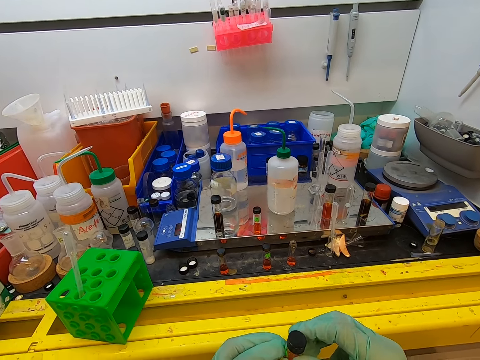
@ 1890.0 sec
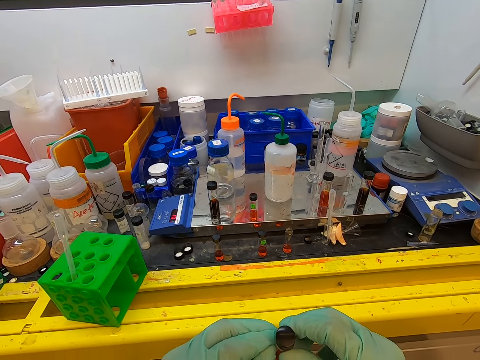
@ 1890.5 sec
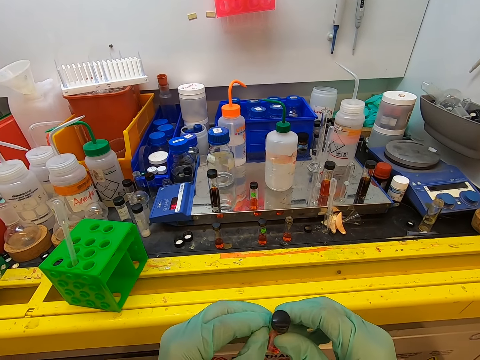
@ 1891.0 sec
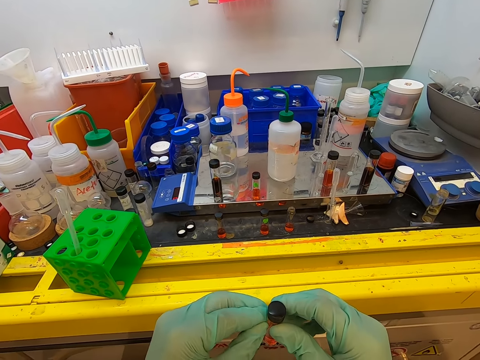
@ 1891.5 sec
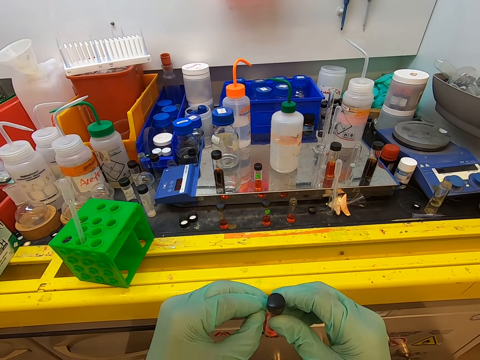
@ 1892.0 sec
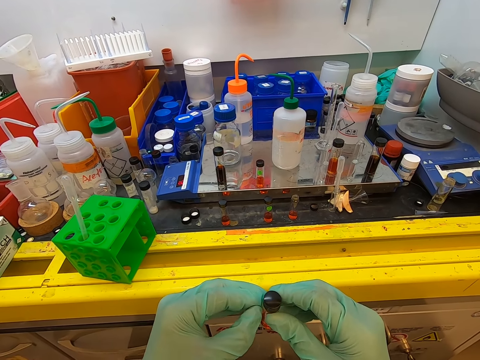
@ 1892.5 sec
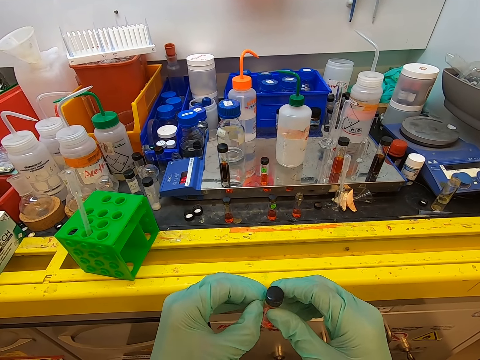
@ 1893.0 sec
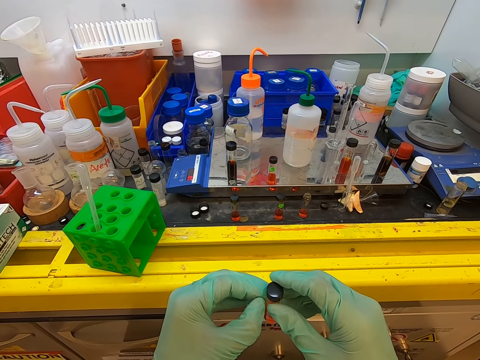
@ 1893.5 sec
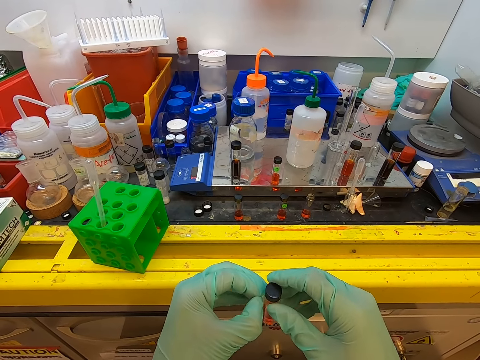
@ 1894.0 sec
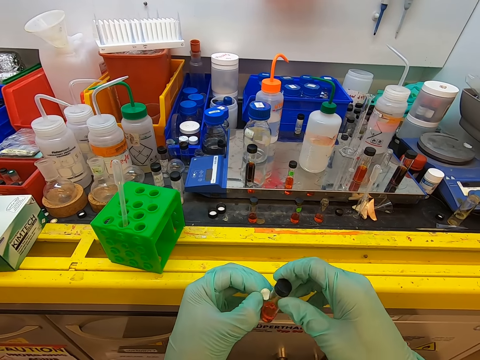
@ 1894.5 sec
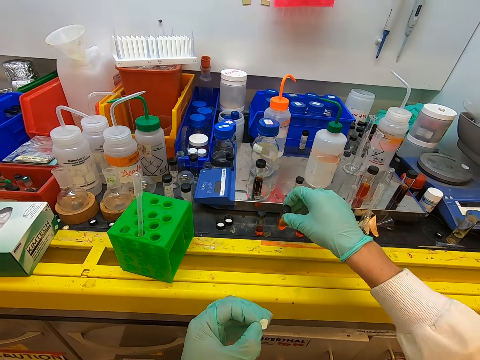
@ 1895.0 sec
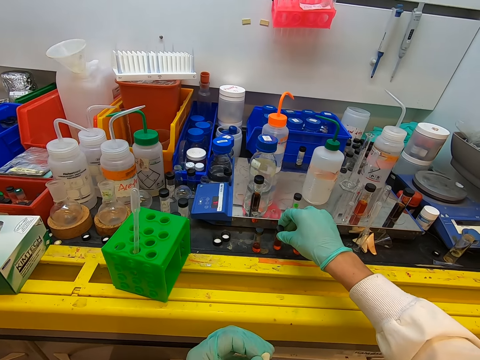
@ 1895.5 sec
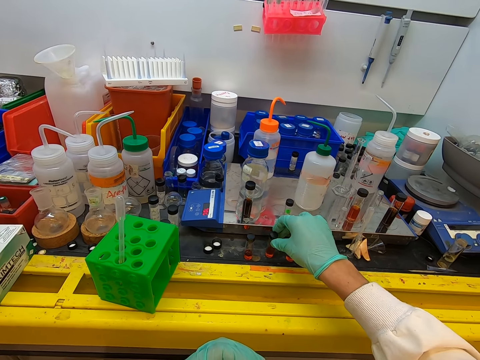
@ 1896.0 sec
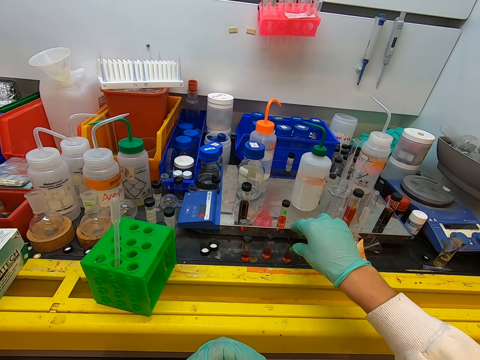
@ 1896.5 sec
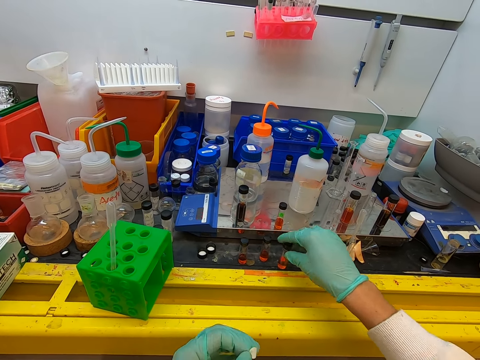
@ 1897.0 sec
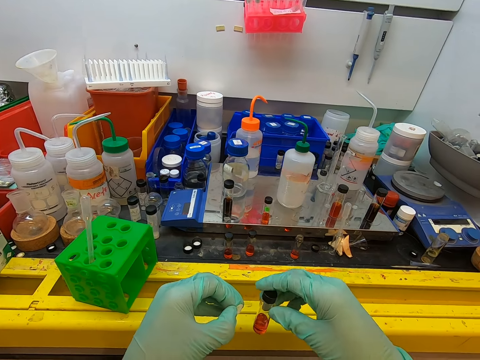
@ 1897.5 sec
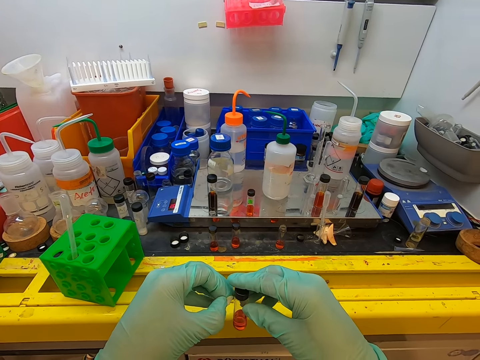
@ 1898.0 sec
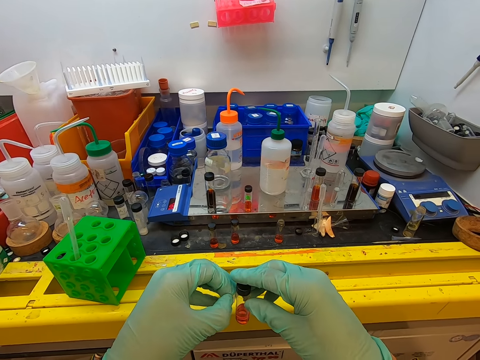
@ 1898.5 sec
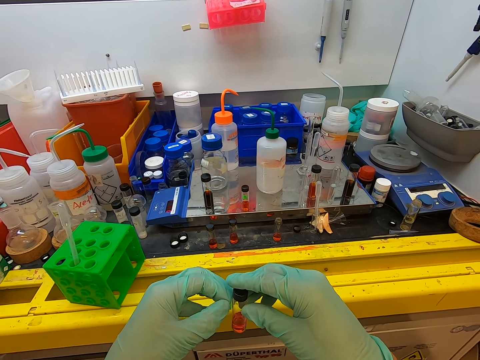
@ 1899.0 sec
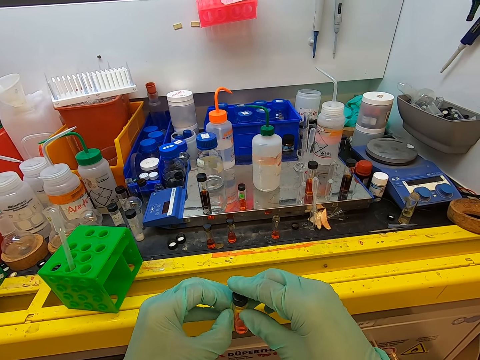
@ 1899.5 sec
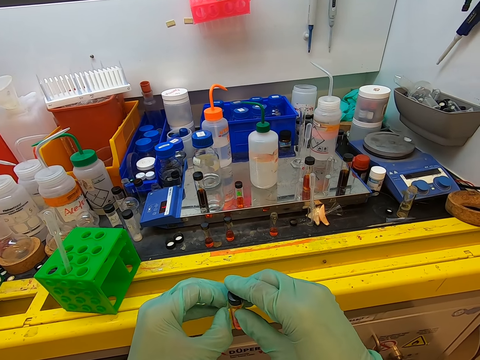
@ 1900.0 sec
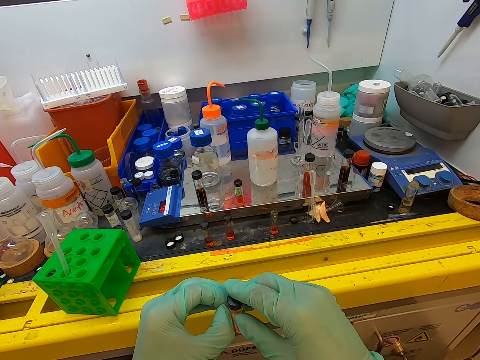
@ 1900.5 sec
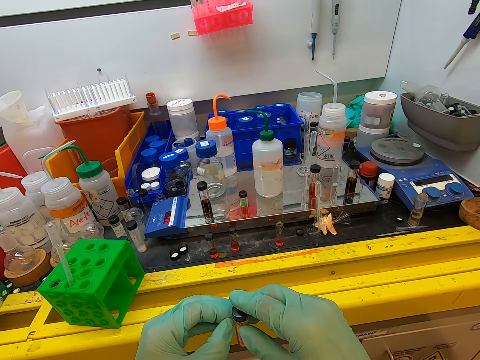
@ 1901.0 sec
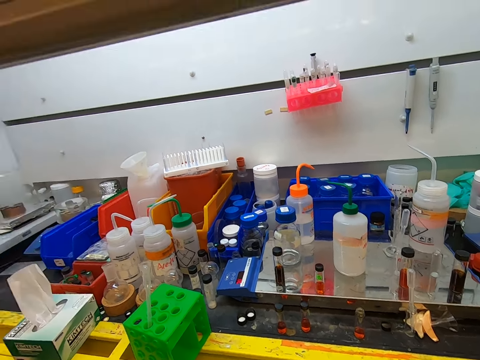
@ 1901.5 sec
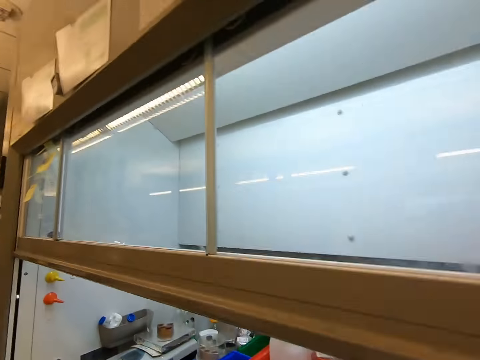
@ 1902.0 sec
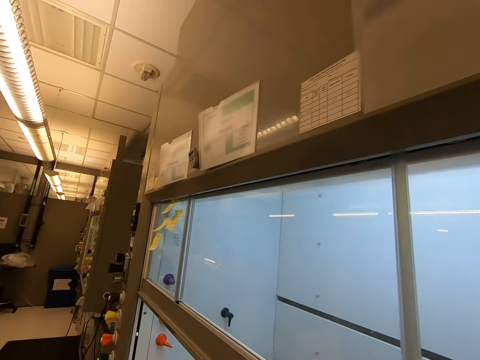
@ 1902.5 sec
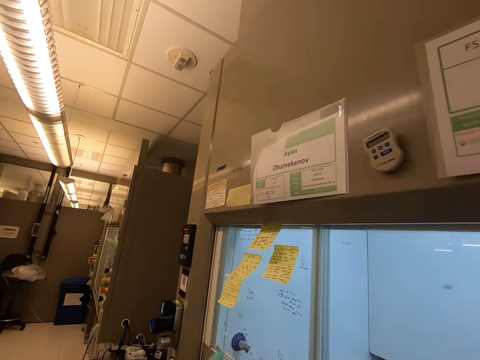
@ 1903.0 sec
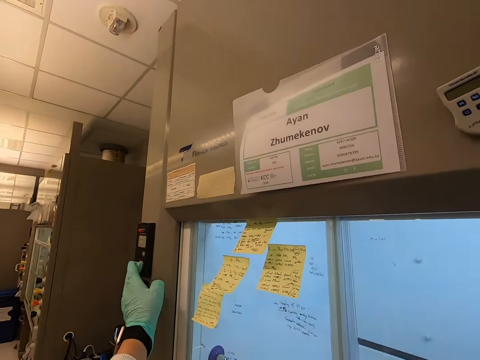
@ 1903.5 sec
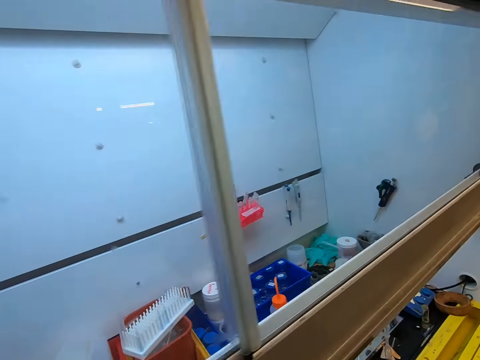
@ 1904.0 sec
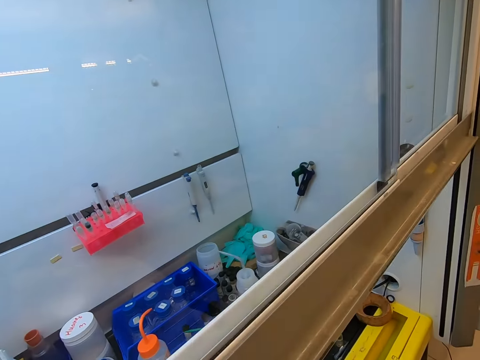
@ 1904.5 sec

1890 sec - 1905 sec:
The camera wearer puts the test tube on a surface. They pick up a test tube on a surface. They put a sticker on the test tube. They stare in the laboratory. They switch on the switch.

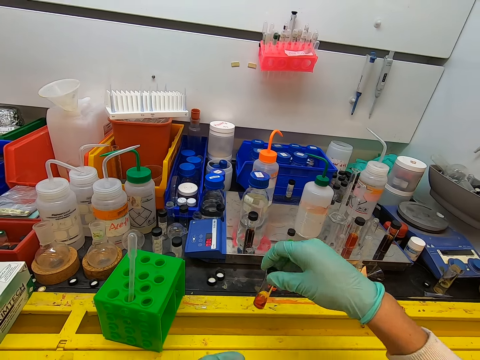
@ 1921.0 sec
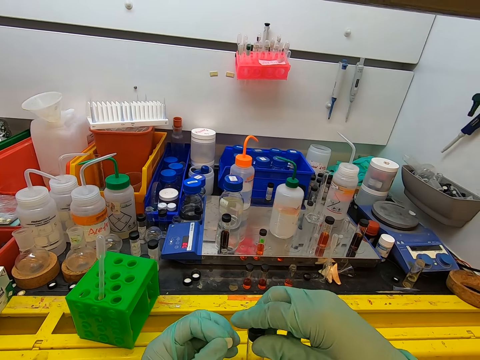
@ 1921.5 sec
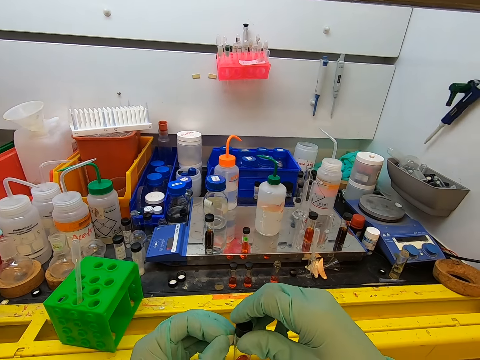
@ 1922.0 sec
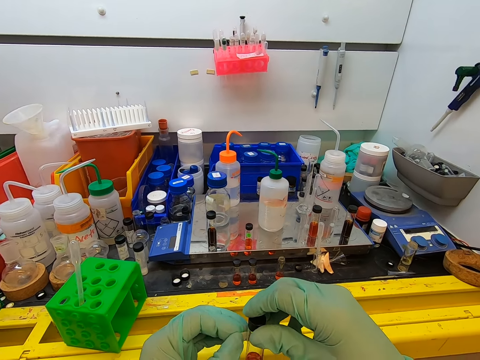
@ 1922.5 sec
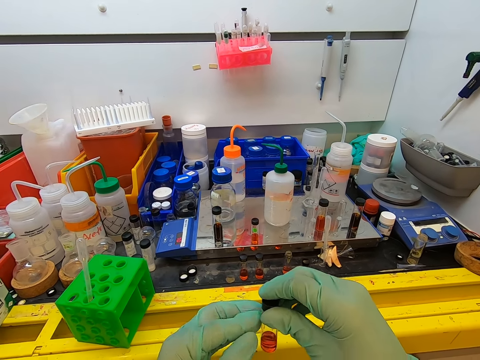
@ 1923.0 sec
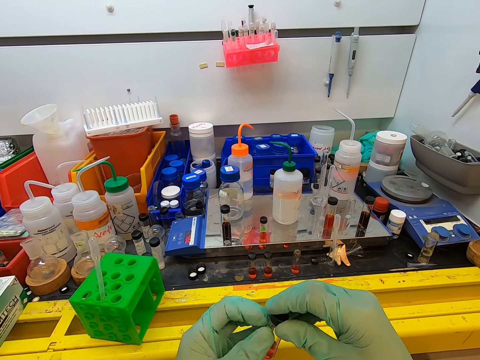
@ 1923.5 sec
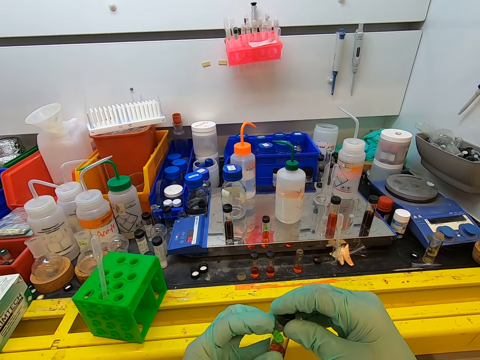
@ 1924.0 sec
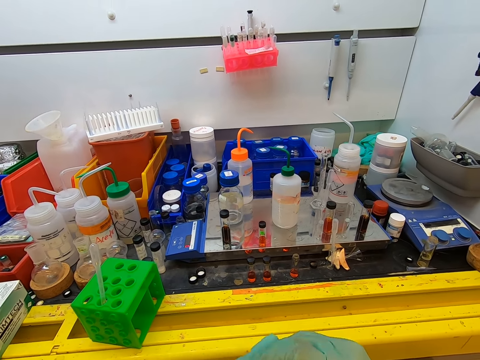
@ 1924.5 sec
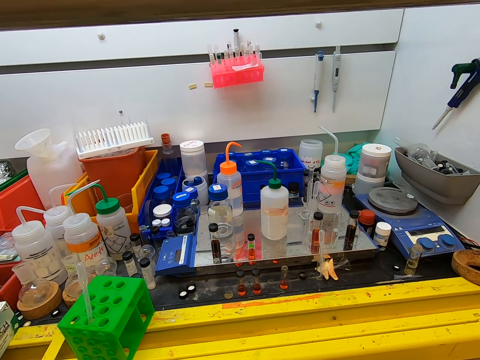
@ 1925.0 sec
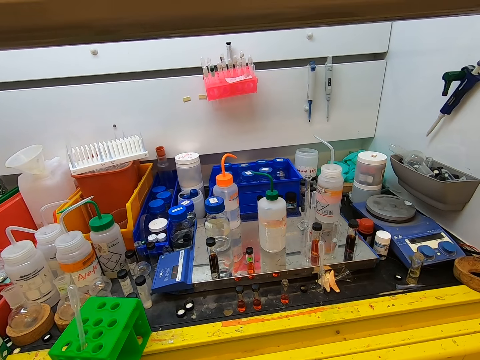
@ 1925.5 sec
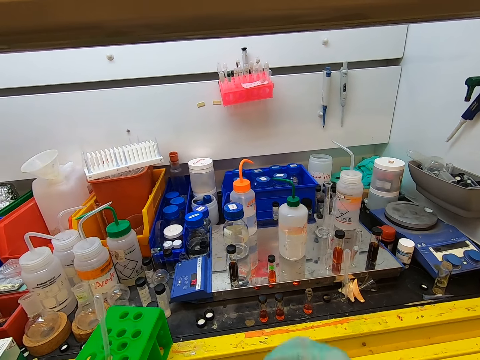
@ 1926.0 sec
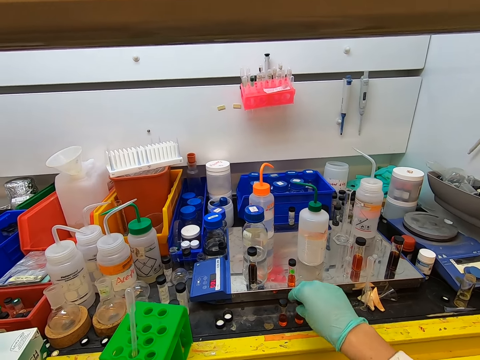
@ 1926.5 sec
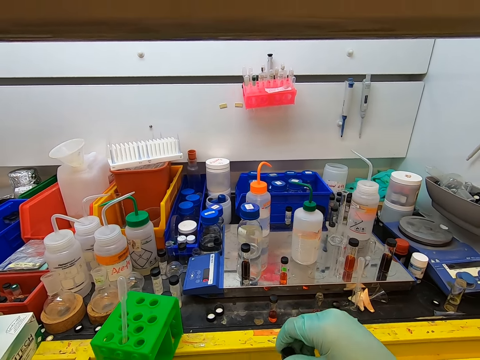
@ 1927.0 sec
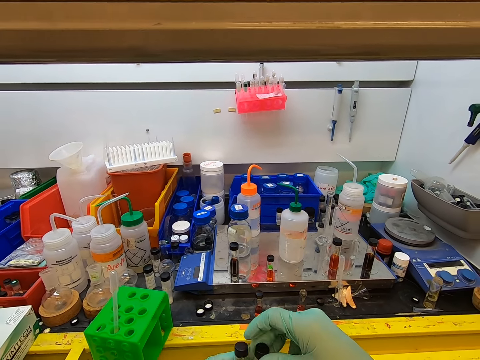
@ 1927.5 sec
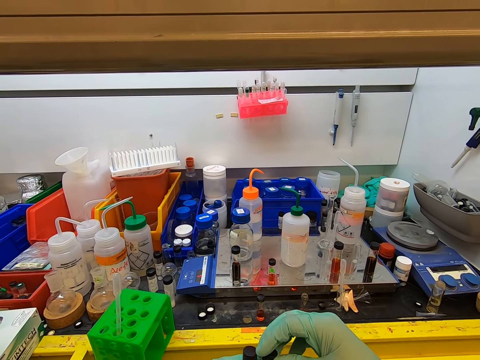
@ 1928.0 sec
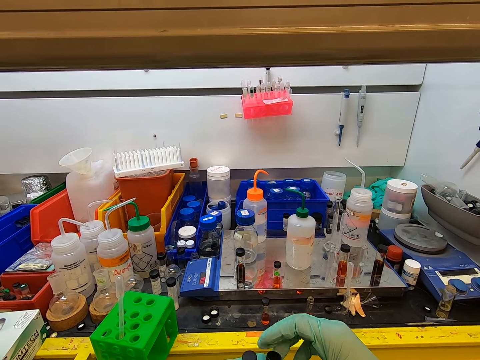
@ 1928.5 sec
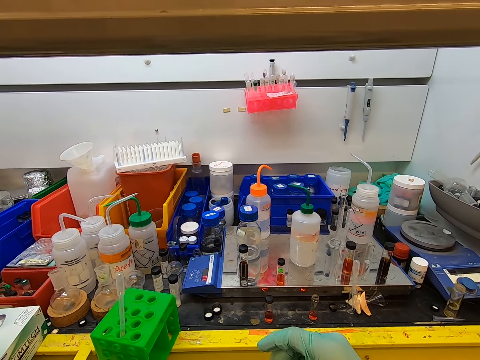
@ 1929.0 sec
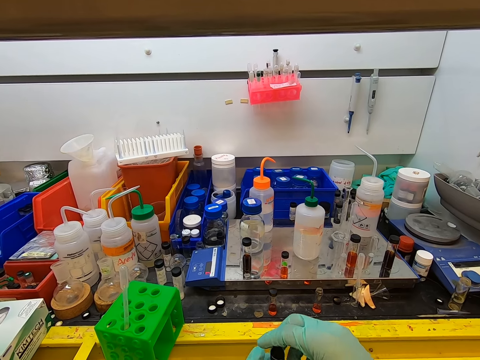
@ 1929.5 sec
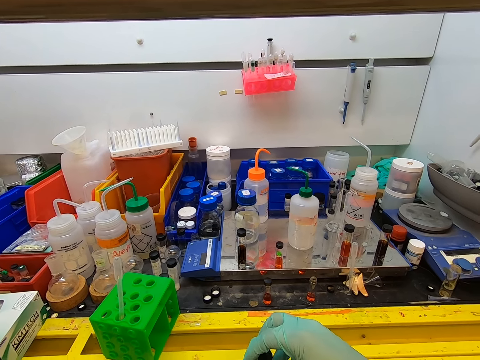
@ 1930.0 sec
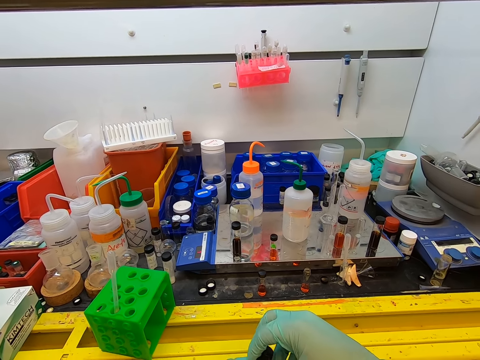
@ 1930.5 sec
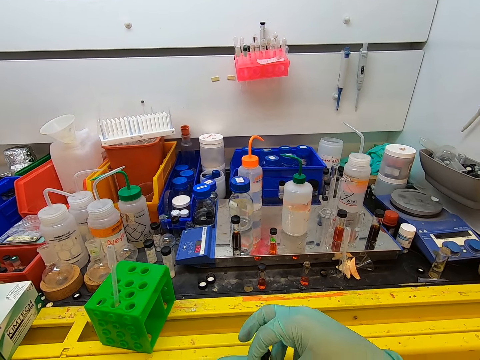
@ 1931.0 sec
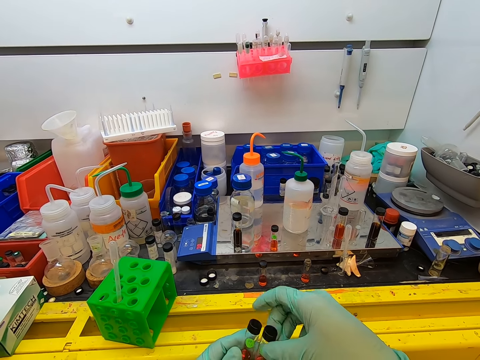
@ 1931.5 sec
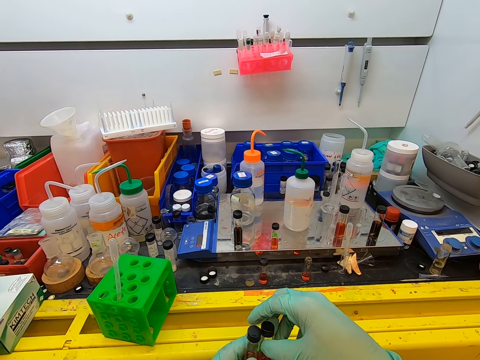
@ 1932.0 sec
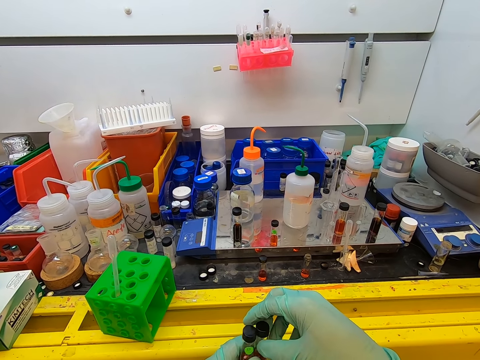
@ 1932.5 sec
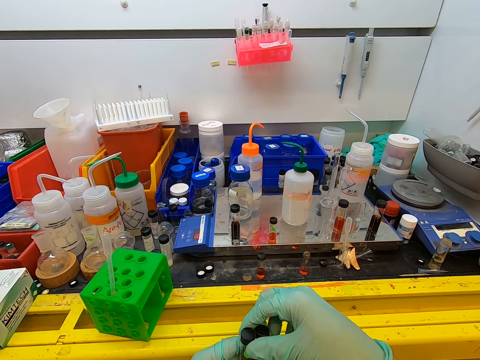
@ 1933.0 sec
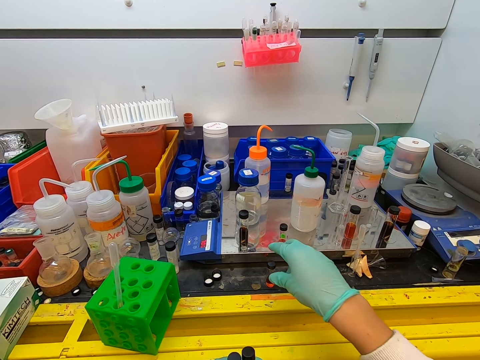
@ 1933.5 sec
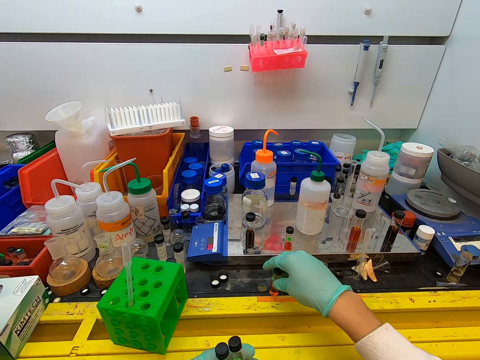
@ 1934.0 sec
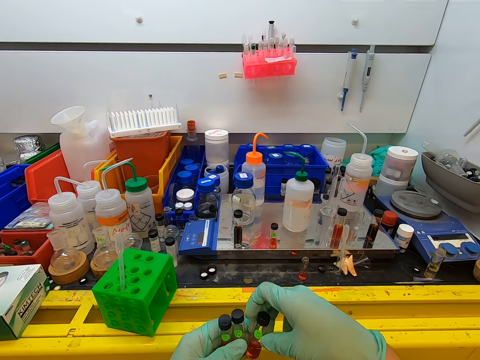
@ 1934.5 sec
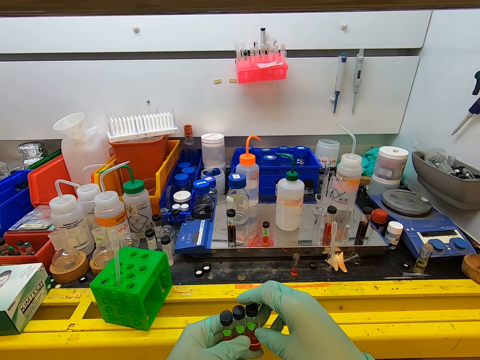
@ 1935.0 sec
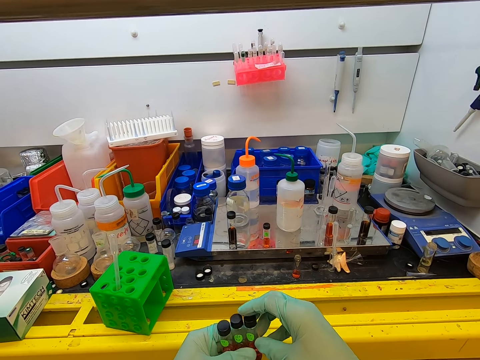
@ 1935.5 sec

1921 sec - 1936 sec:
The camera wearer picks up a test tube. They put a sticker on the test tube. They pick up the test tubes from a surface.
